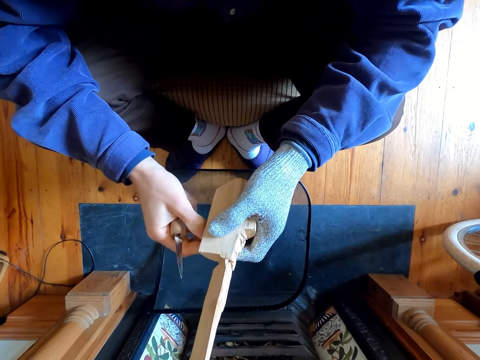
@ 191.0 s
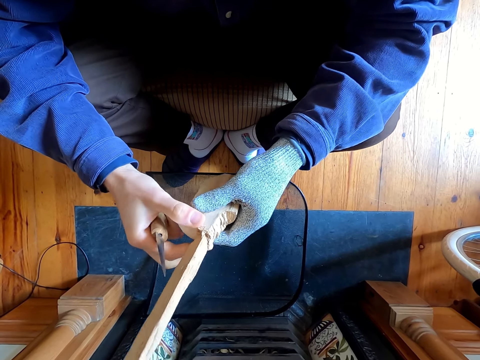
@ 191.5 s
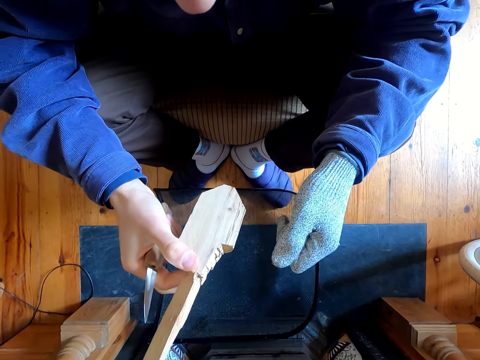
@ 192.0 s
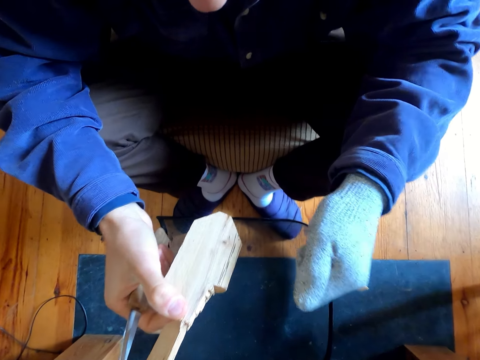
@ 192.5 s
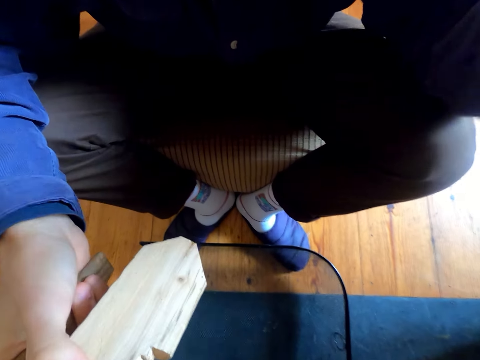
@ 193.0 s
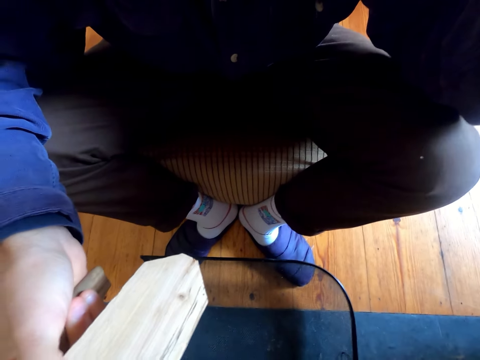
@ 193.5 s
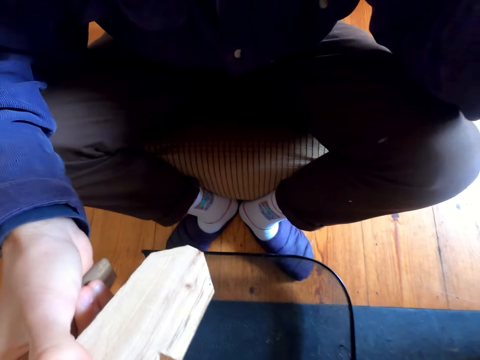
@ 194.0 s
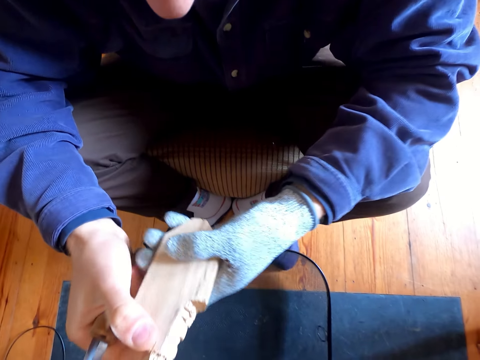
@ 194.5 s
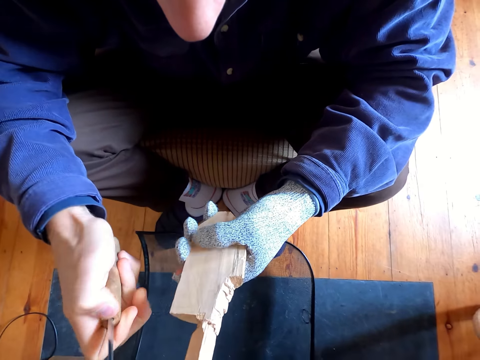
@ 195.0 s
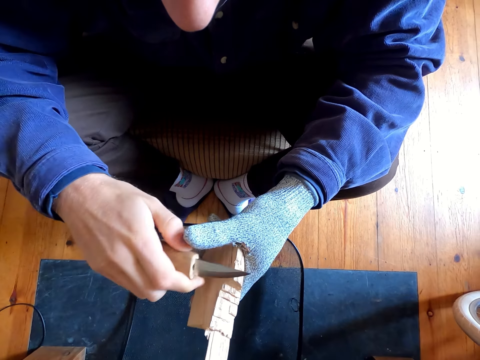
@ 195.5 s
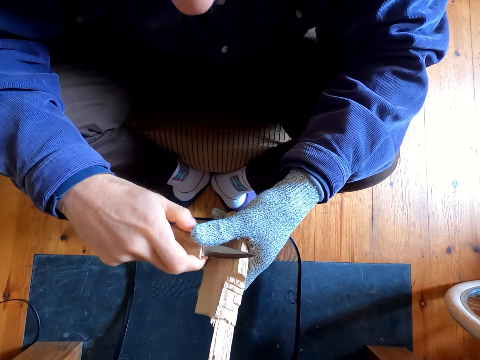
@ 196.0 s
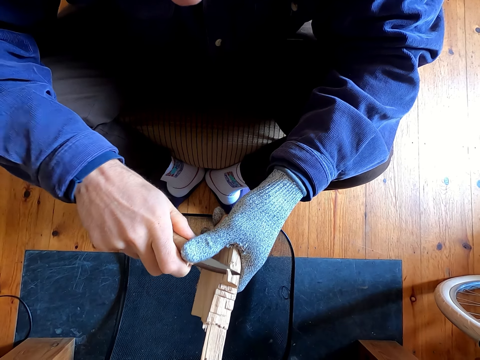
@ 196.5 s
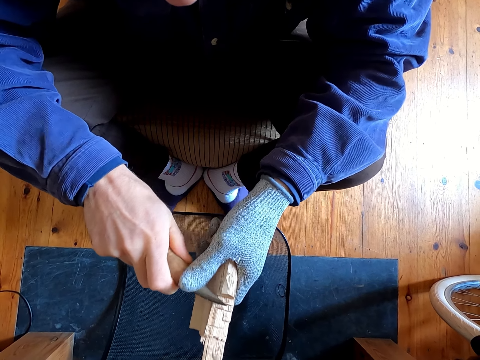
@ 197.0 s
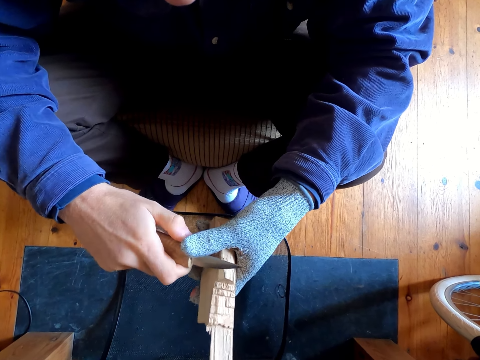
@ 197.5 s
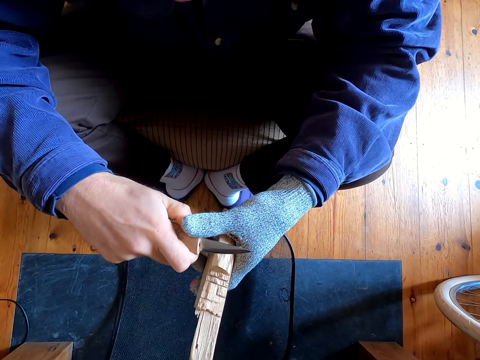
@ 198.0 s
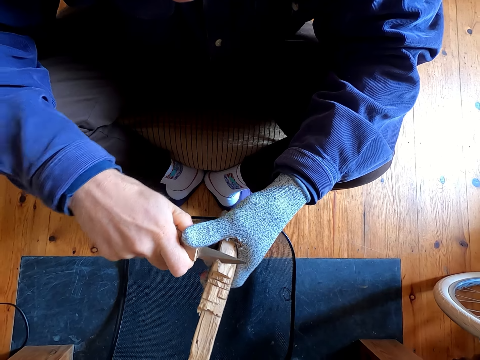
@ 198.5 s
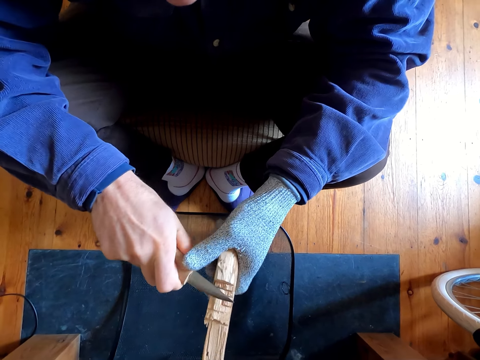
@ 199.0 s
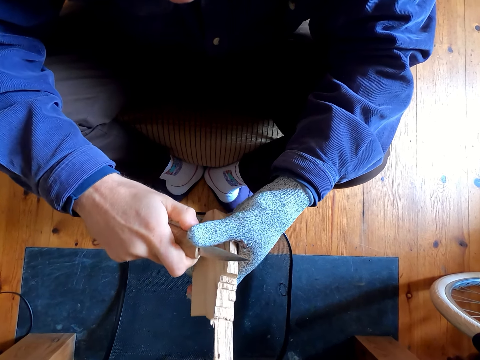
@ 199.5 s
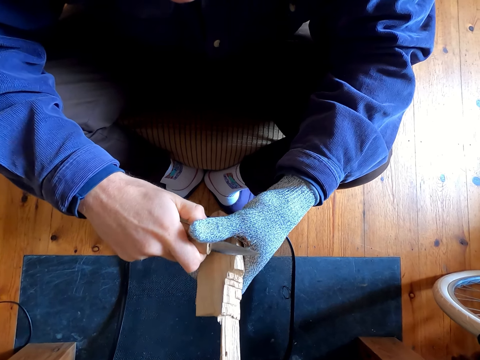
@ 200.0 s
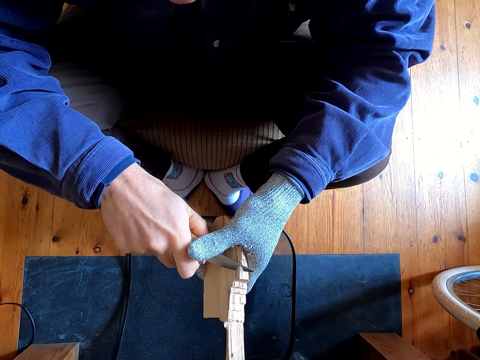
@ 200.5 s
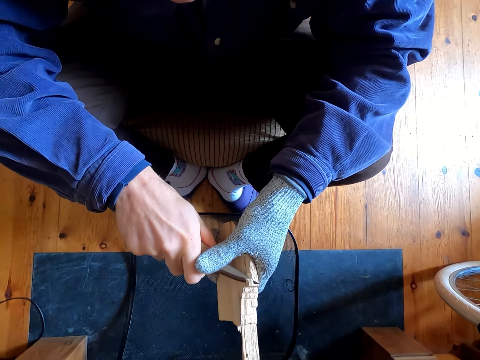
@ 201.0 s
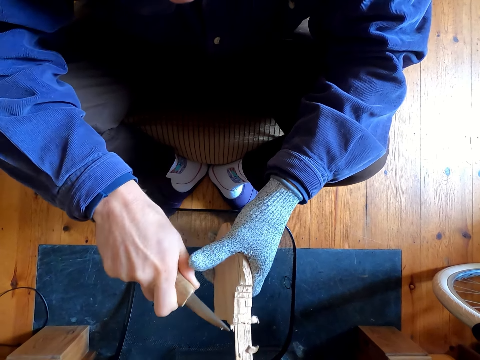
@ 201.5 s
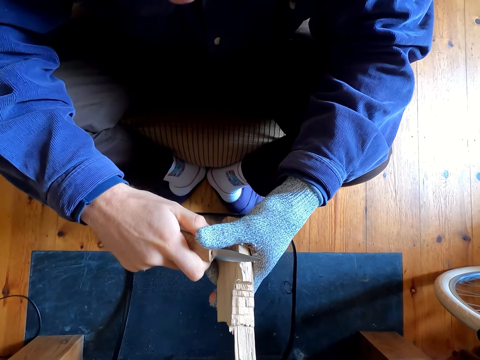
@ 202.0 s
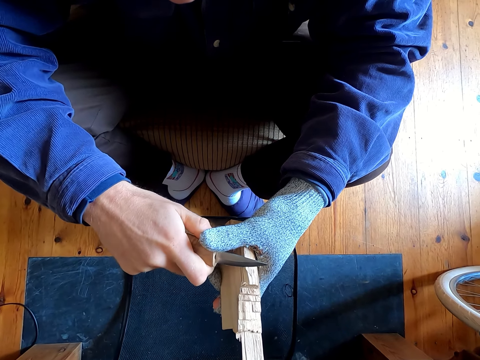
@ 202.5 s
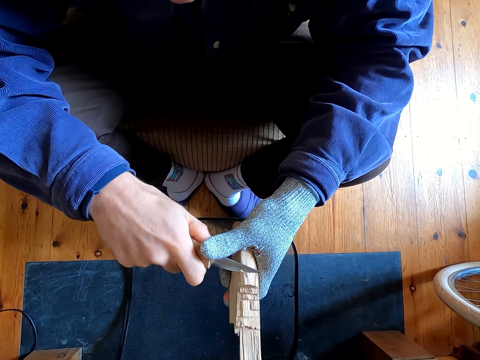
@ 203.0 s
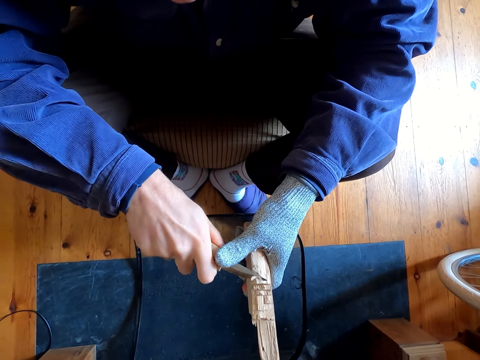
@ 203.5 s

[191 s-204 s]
The camera wearer picks up the wood. He carries his hands up. He touches the wood. He removes the outer layer of the wood. He cuts the wood.

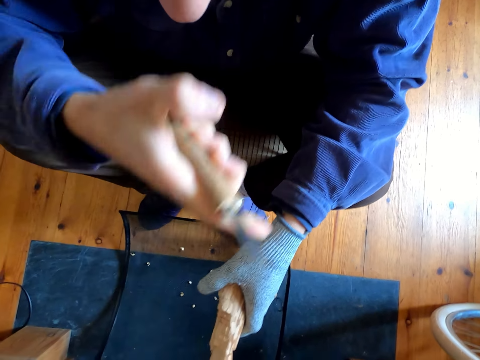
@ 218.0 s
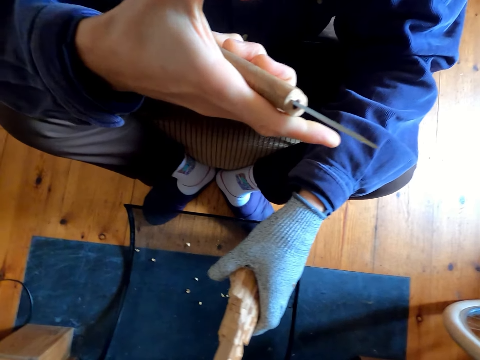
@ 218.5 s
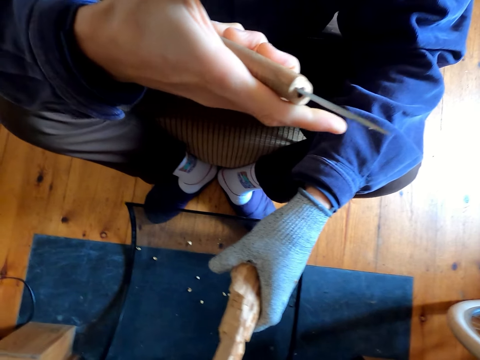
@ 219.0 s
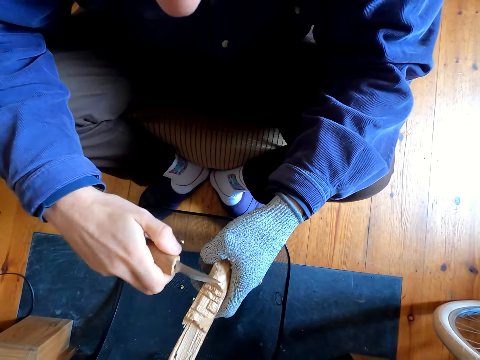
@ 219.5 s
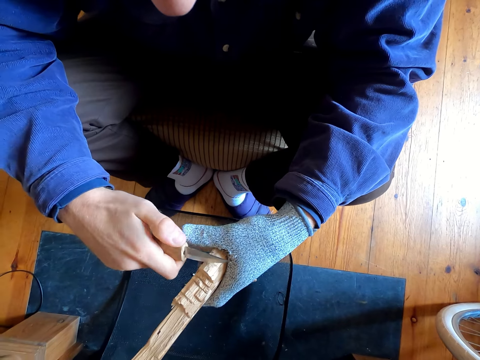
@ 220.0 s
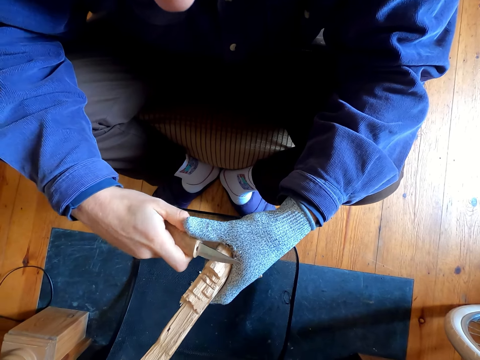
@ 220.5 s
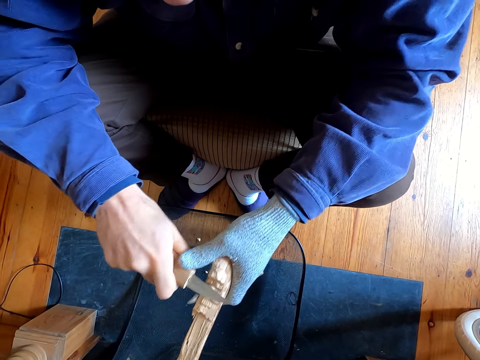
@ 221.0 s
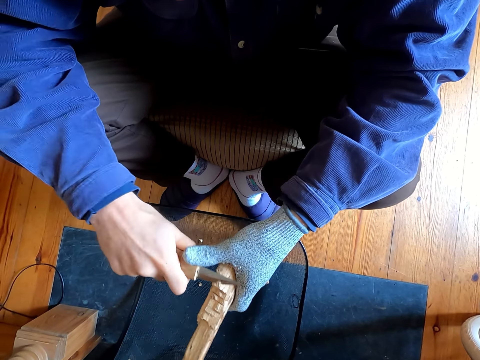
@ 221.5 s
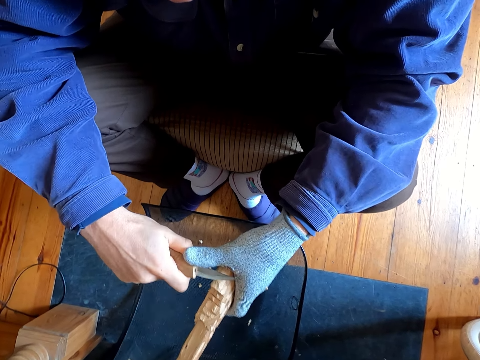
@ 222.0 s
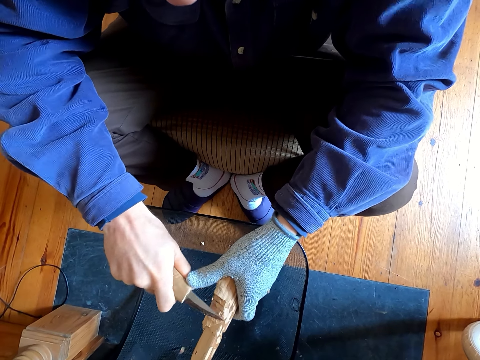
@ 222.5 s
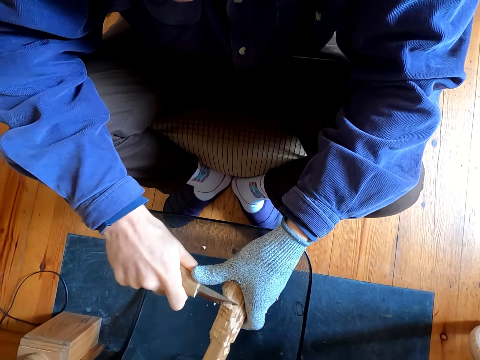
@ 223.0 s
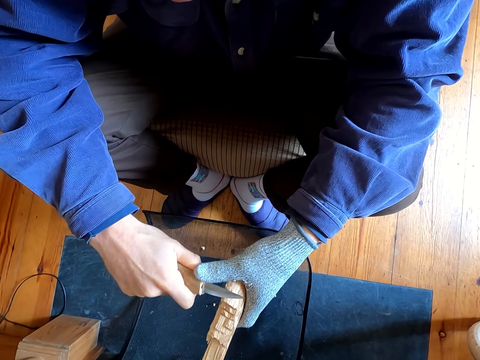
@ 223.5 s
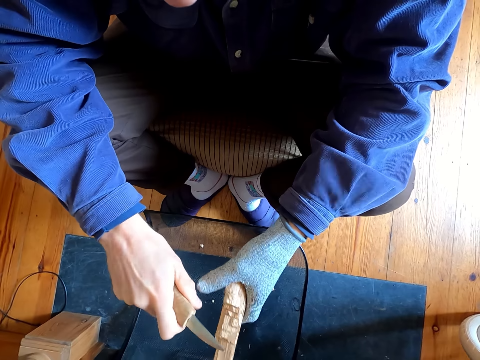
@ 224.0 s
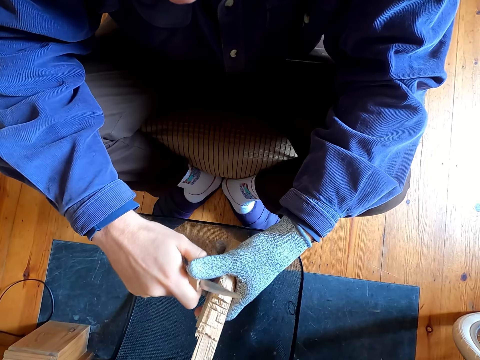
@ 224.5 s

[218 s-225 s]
The camera wearer touches the eye.

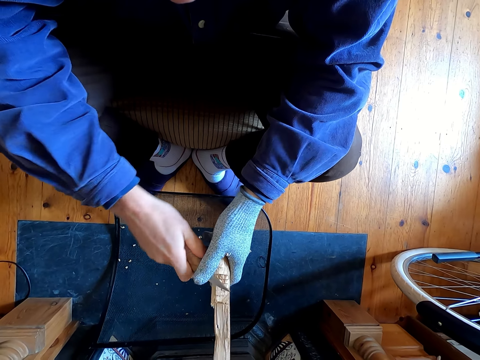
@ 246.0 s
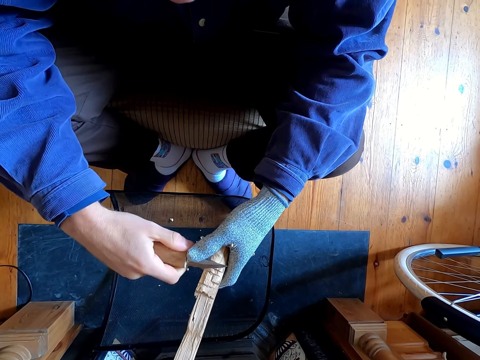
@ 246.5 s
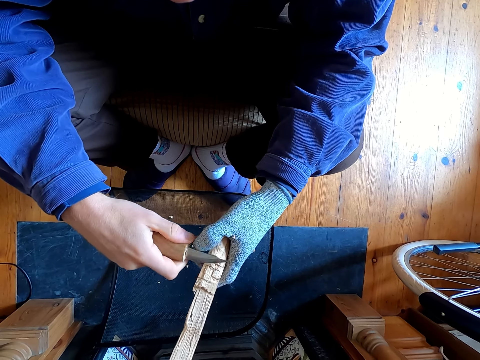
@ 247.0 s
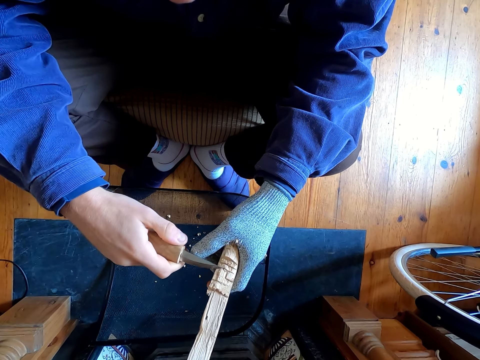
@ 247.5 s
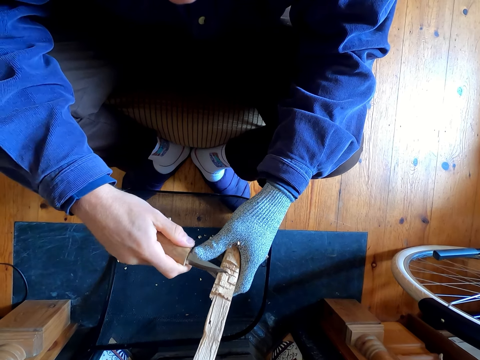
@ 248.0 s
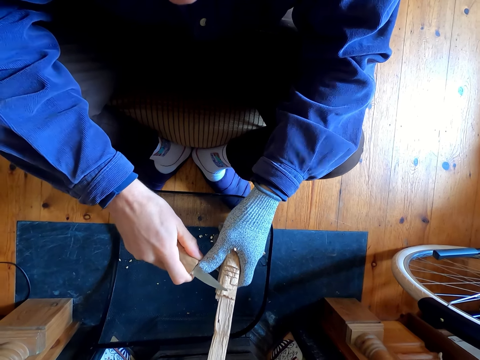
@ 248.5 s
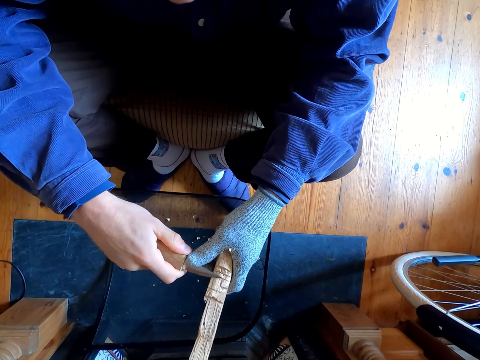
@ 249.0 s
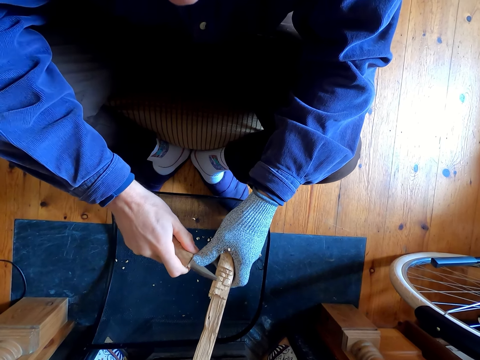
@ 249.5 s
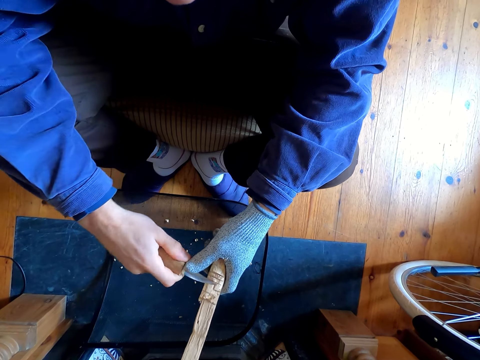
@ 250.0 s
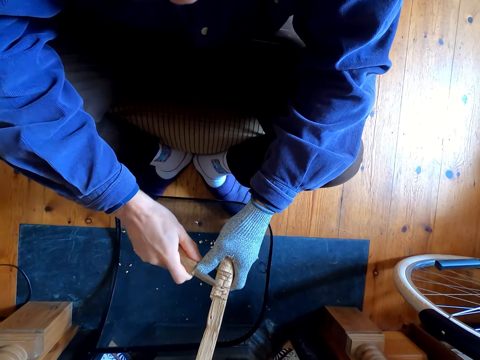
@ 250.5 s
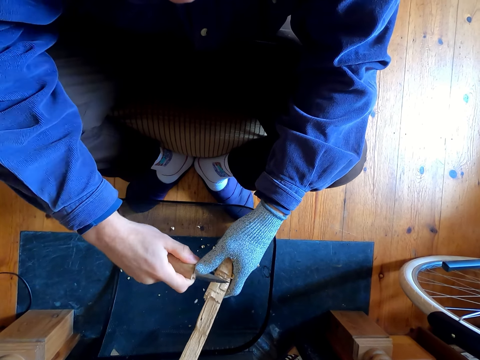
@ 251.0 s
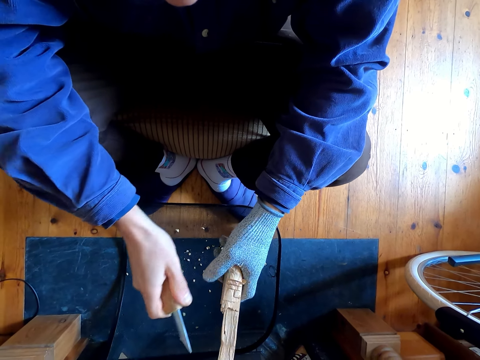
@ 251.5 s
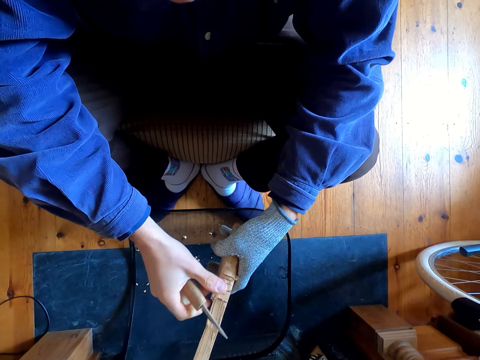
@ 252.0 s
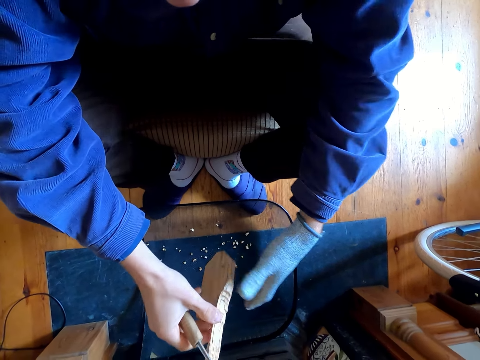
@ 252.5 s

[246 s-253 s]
The camera wearer cuts the wood.
